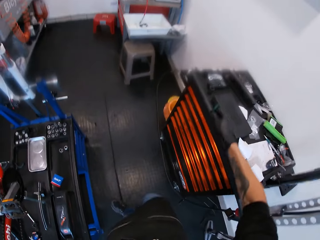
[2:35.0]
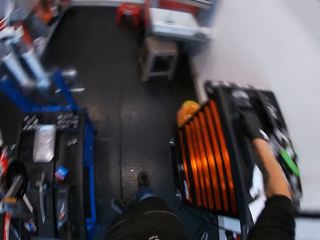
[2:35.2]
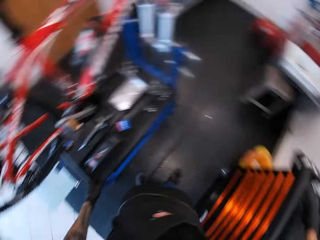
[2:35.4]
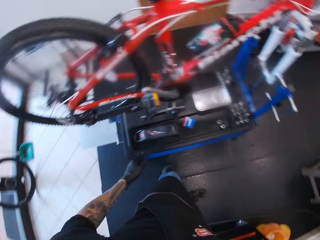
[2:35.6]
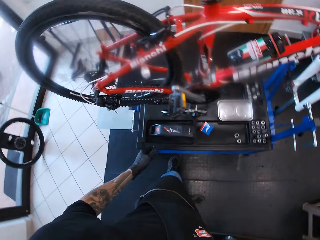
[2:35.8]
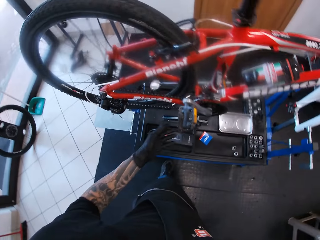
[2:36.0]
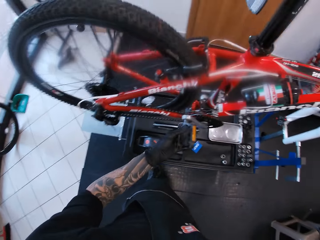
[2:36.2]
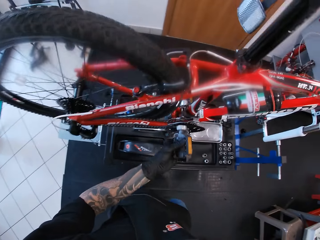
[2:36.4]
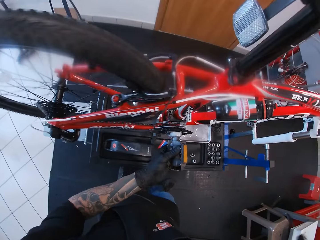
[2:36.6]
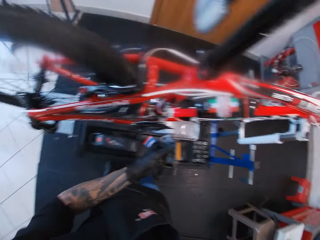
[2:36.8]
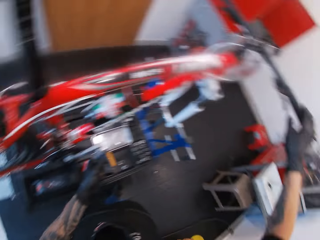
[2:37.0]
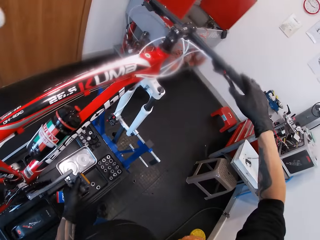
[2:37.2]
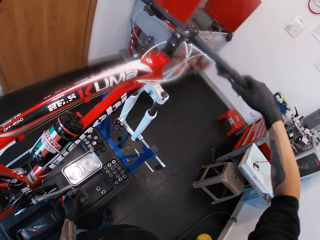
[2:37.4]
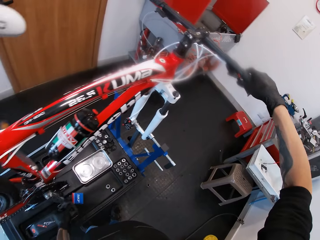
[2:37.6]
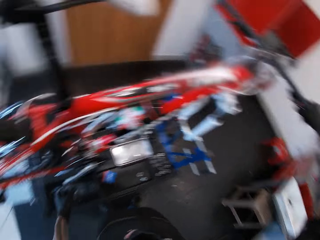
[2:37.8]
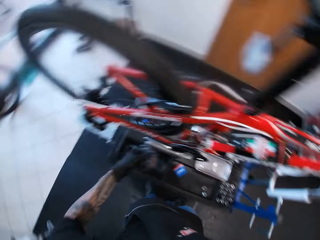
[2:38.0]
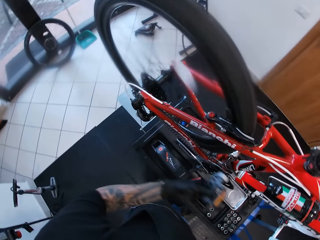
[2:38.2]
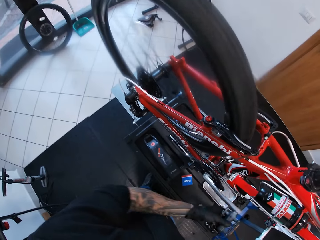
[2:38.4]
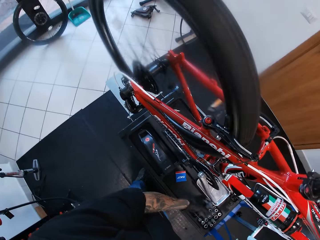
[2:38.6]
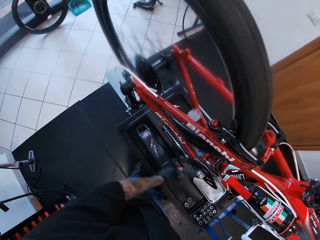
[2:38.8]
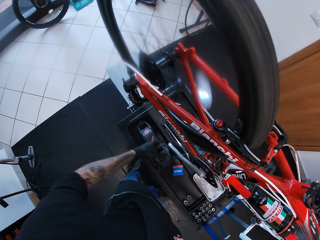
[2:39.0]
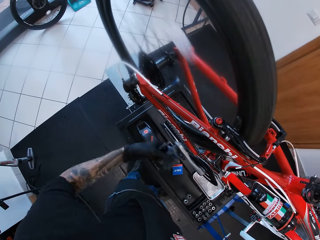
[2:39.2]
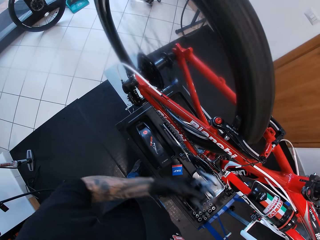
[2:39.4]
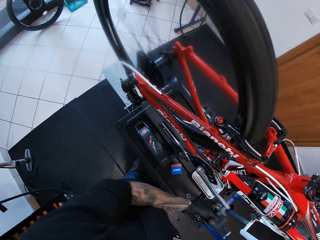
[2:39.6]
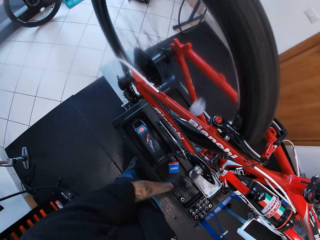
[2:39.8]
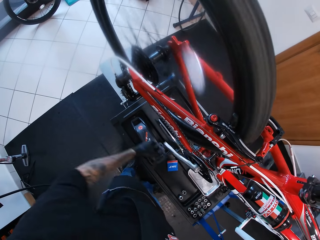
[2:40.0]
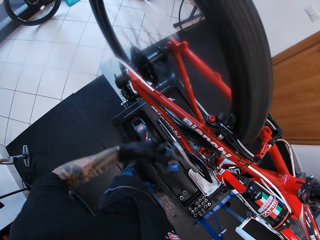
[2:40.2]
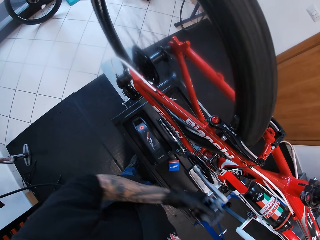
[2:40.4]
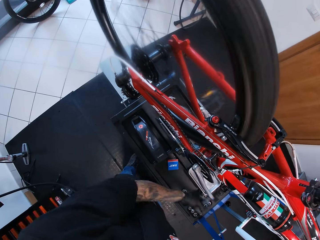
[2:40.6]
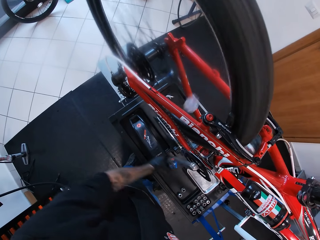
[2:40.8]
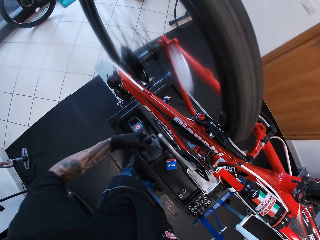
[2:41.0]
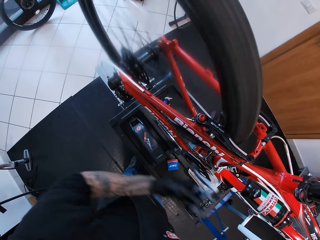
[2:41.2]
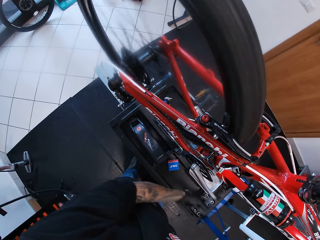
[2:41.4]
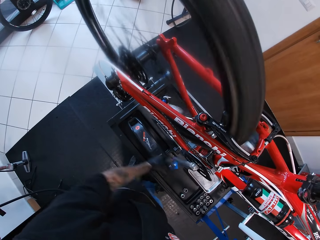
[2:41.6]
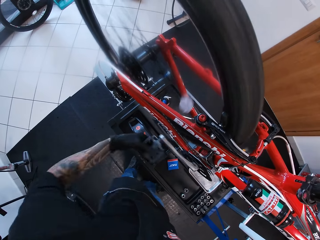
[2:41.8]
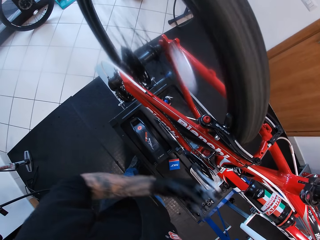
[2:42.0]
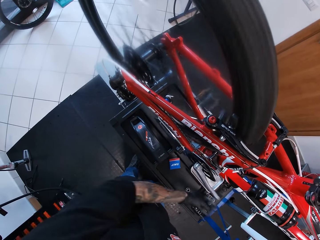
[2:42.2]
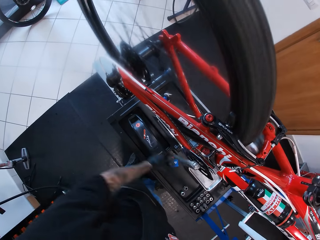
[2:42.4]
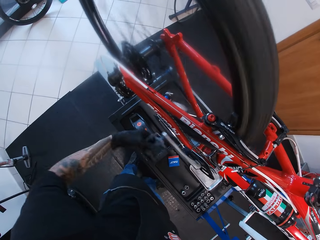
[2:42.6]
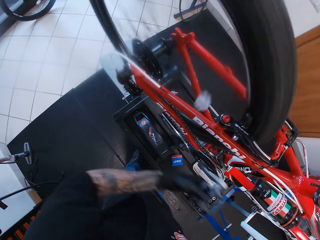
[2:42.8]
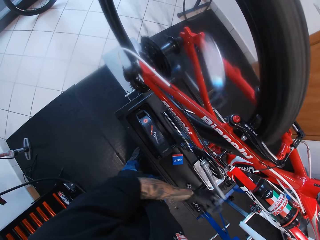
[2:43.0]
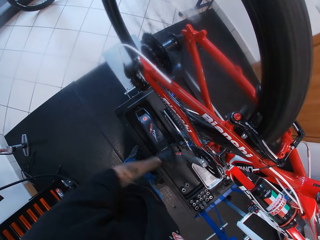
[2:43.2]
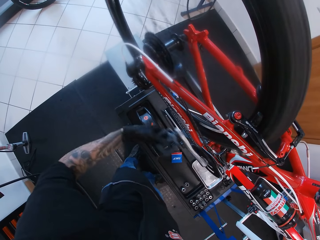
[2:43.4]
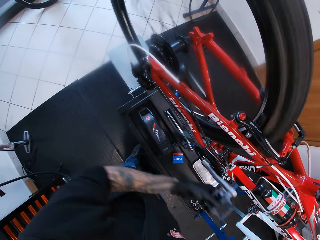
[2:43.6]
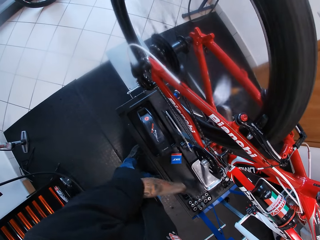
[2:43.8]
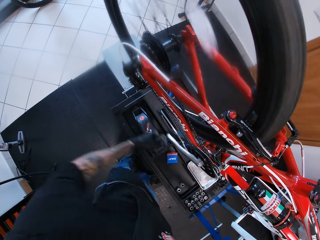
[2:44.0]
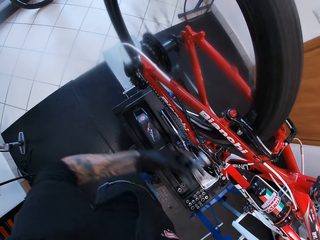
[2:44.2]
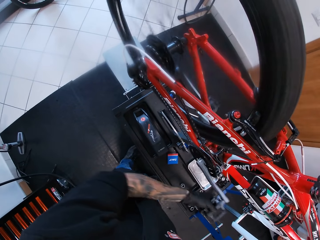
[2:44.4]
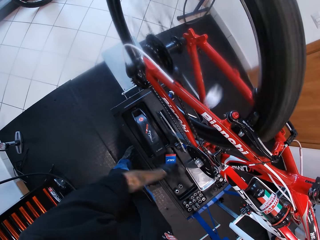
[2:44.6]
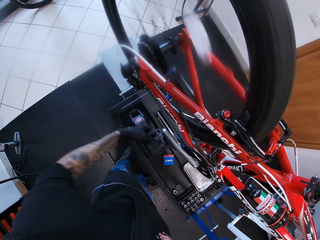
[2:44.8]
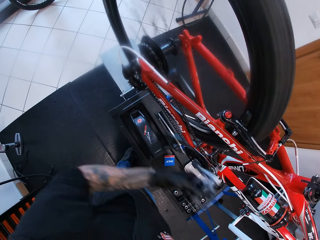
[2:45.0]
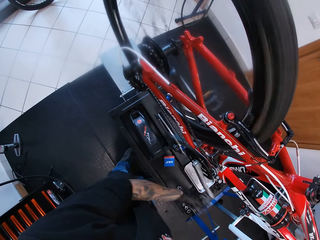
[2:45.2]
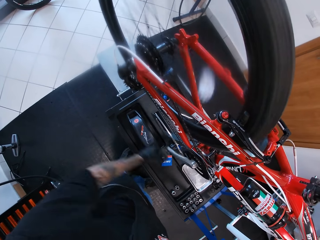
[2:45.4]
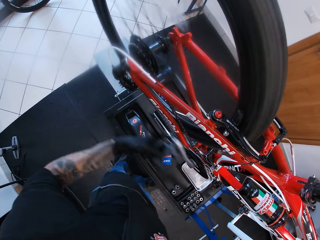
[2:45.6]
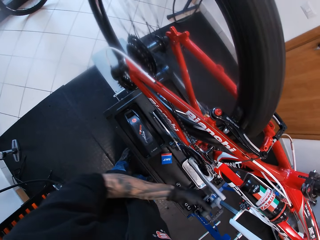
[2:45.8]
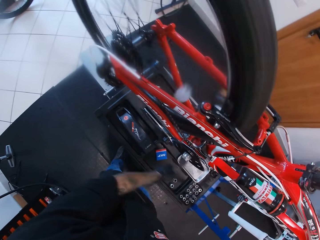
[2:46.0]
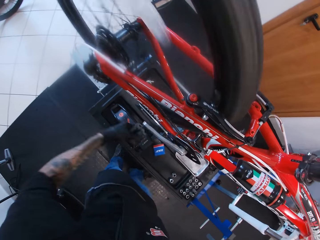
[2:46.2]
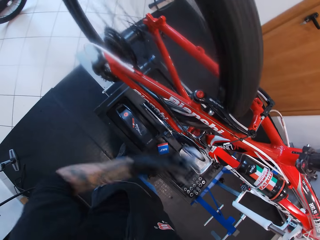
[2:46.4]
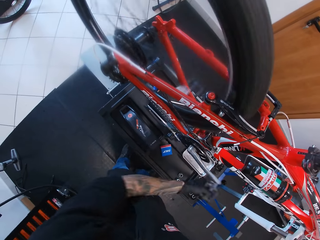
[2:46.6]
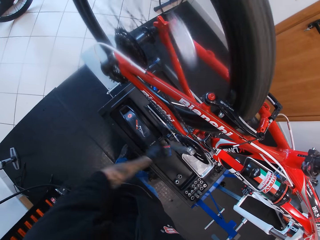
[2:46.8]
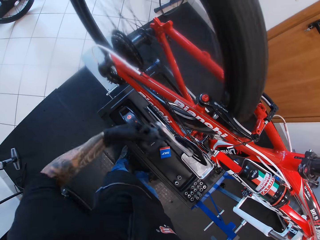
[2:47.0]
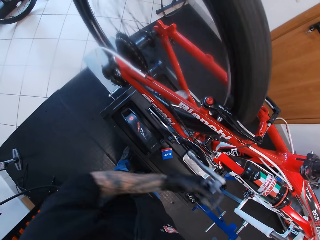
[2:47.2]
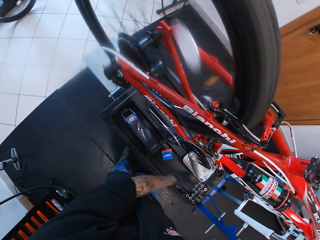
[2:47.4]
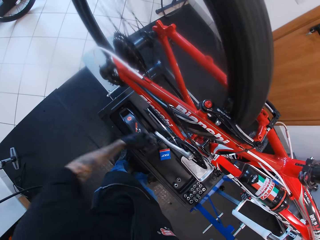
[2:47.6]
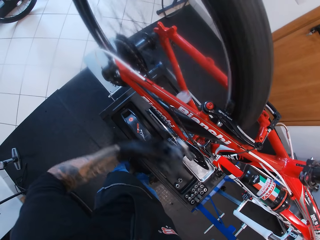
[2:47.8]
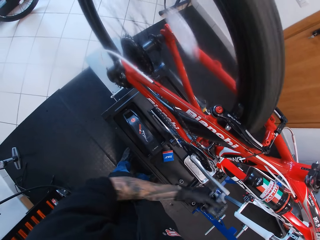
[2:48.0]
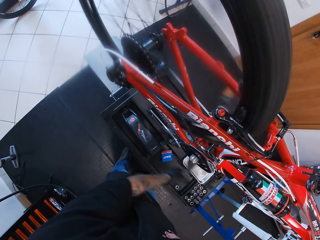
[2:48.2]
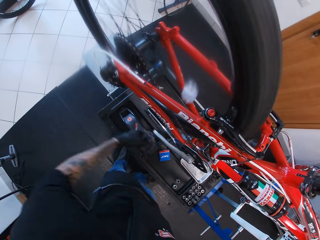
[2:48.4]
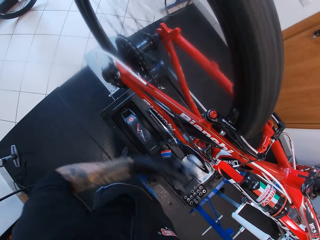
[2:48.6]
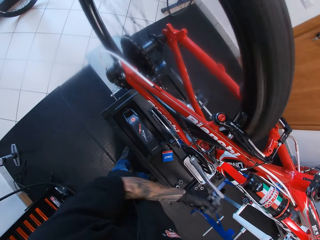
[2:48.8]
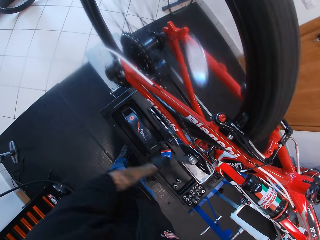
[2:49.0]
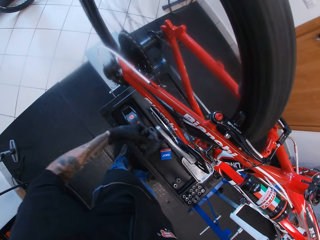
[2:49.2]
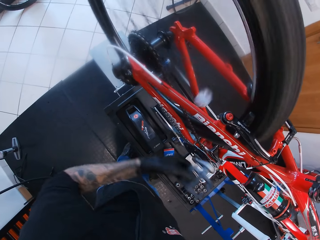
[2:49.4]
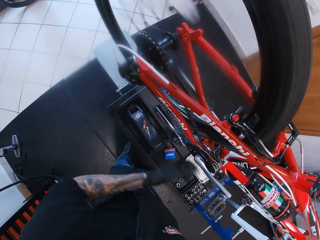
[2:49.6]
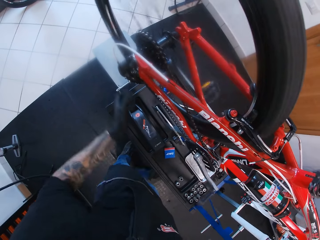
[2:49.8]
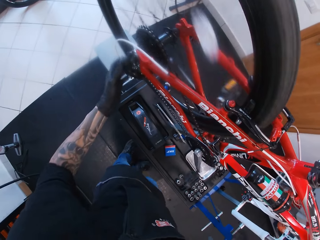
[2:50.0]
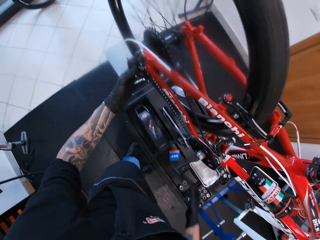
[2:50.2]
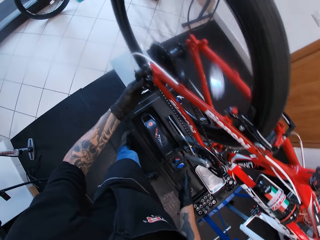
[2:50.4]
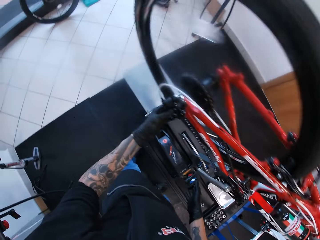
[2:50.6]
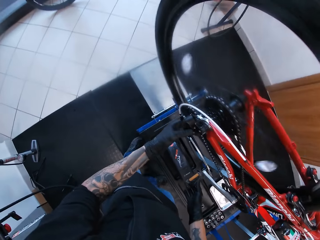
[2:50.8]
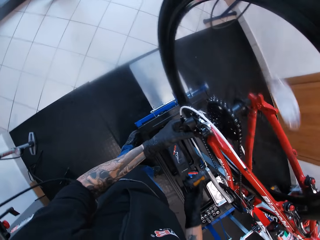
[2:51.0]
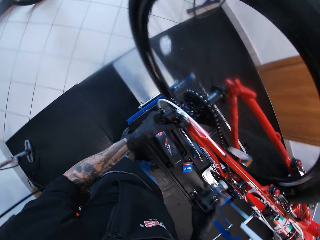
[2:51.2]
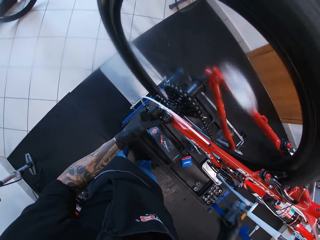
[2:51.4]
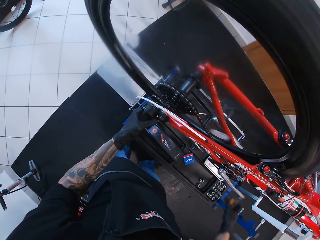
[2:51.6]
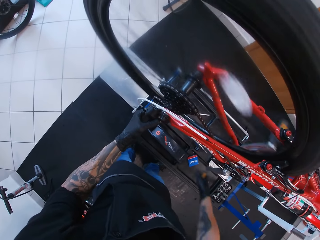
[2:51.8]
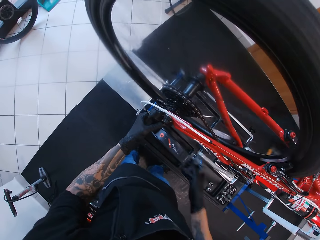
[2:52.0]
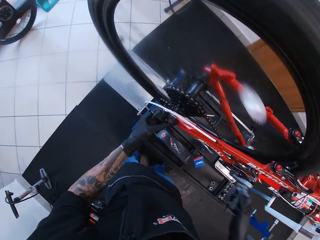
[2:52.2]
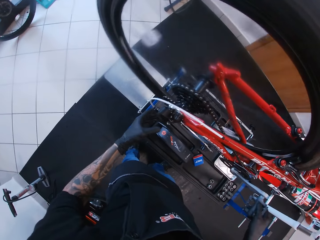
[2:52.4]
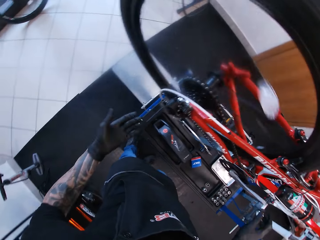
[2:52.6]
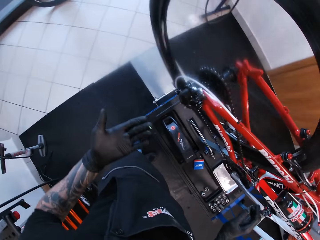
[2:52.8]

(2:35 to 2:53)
The camera wearer puts the cyrusher on the table. He looks around the workshop. He turns the tire. He pedals the bicycle with his left hand. He holds the grip of the bicycle with his right hand. He presses the brake and turns the tire. He pedals the bicycle with his right hand.

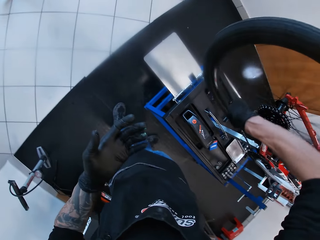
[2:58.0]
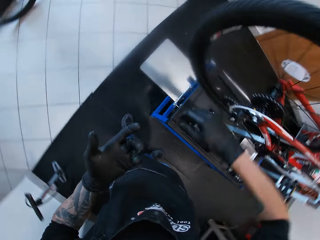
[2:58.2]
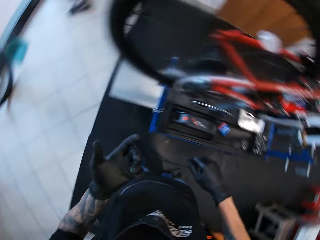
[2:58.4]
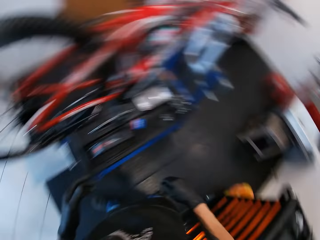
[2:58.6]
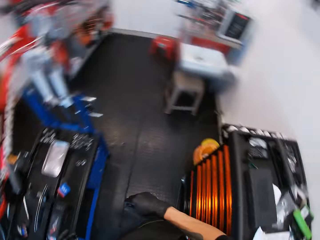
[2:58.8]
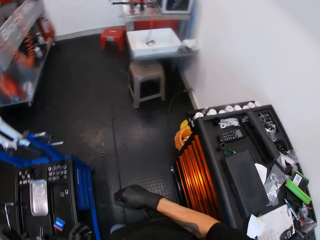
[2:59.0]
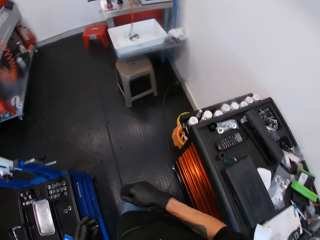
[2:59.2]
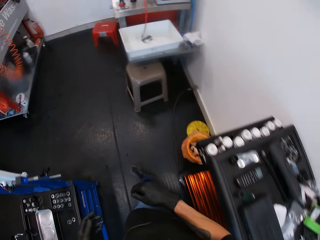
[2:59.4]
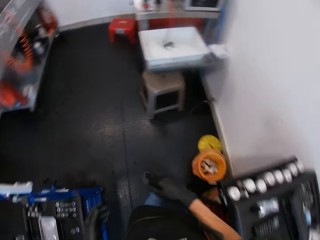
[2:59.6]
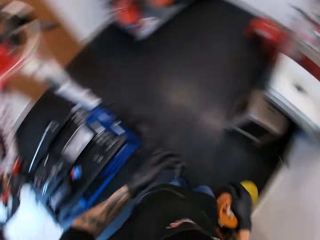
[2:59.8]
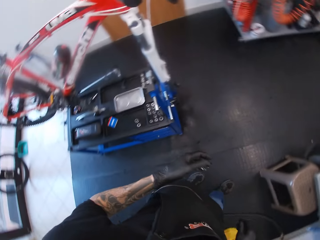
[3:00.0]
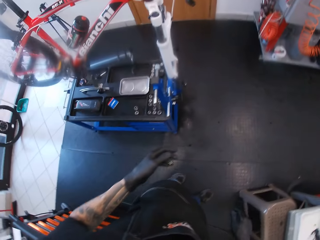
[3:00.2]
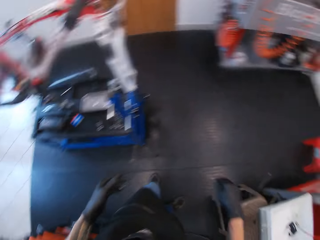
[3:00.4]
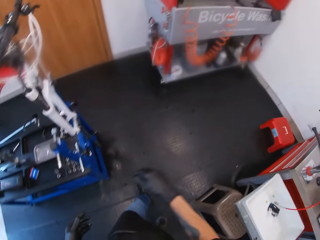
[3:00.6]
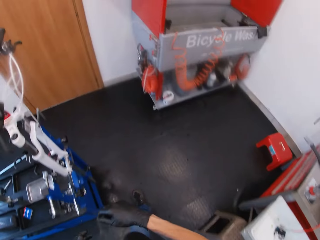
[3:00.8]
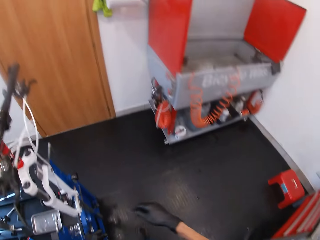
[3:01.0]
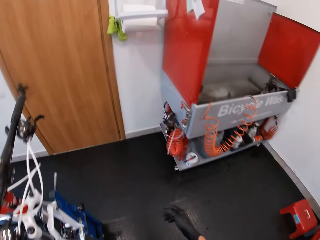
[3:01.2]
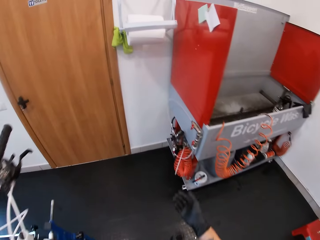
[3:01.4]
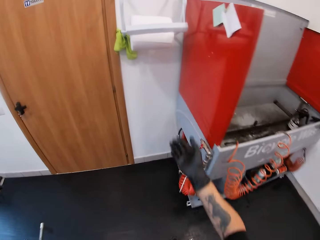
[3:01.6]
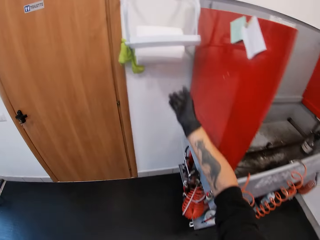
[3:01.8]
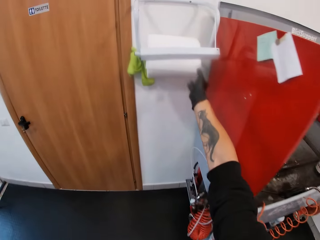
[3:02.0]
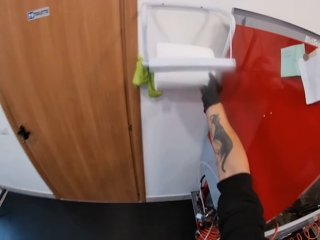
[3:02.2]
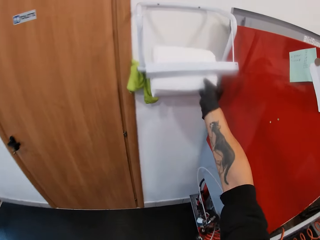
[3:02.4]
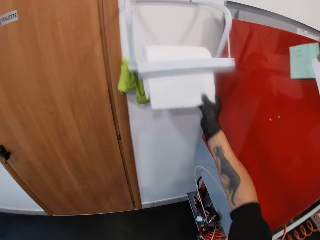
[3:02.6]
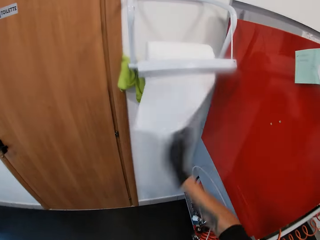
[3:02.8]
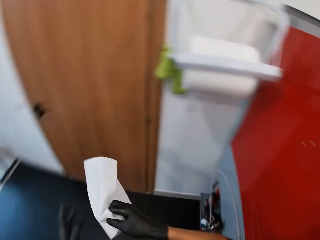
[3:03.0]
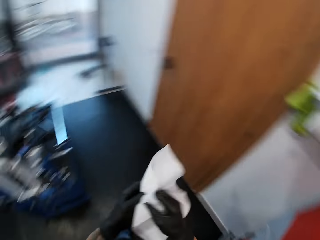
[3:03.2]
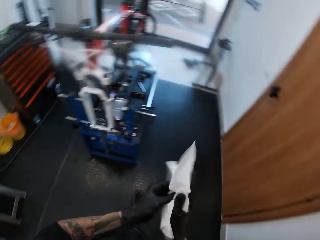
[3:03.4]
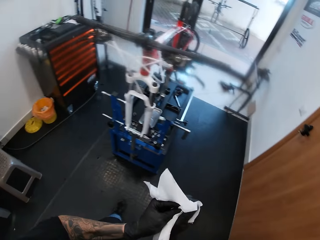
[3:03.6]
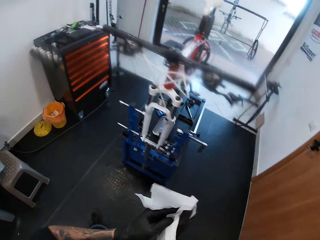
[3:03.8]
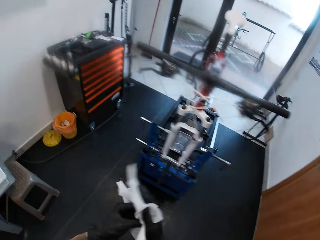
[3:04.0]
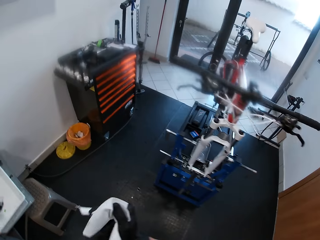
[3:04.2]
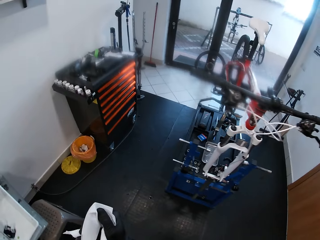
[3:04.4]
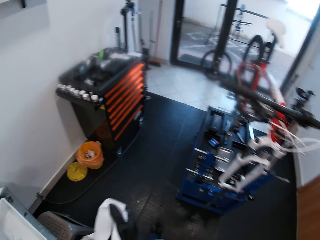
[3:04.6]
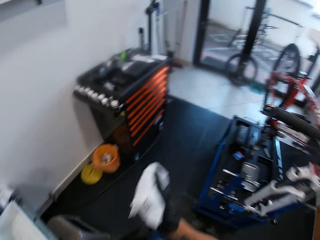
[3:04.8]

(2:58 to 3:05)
The camera wearer looks around the workshop. He walks towards the bicycle wash tank. He tears a tissue paper from its stand with his right hand. He cleans both hands with the tissue paper. He walks towards the bicycle.
